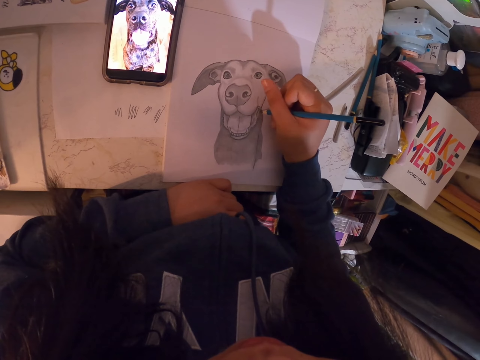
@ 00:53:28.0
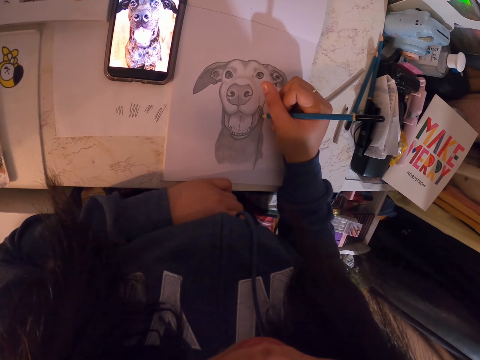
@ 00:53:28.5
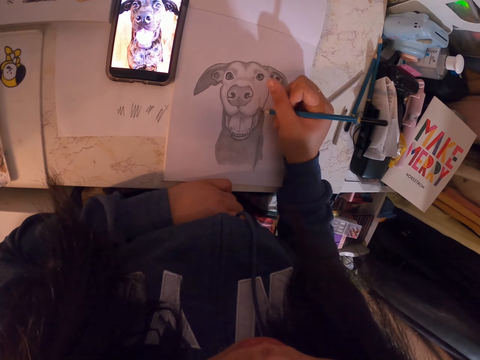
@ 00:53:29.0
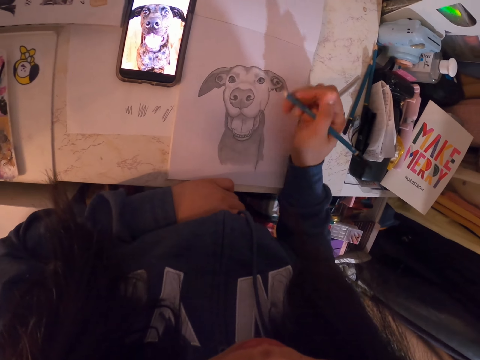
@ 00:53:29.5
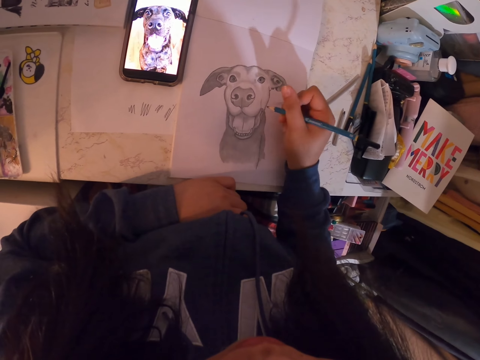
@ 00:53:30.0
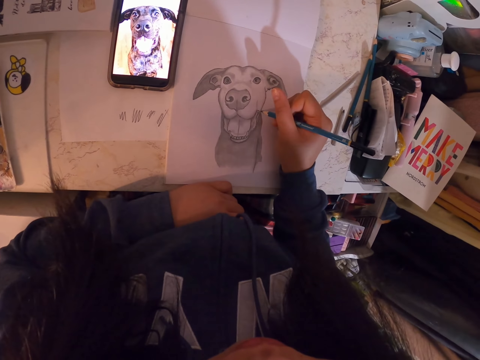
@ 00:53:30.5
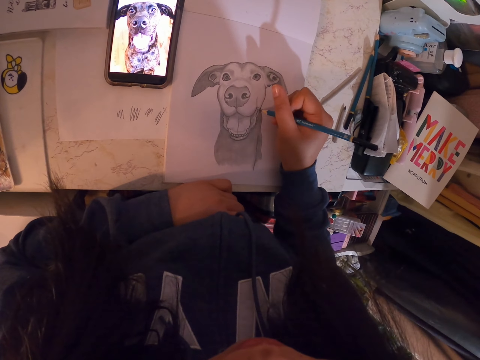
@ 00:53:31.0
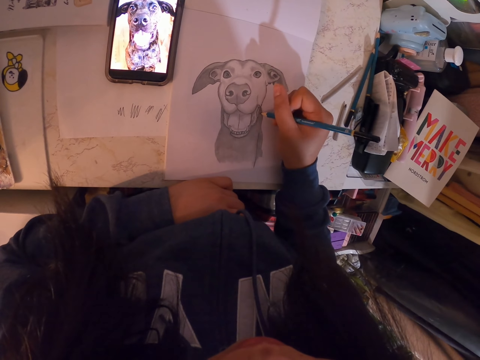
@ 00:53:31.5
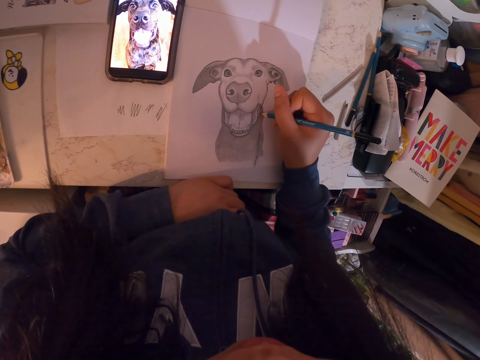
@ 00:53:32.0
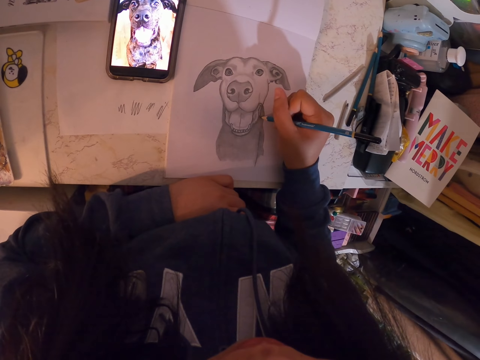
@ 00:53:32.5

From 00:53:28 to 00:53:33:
The camera wearer draws in the book.

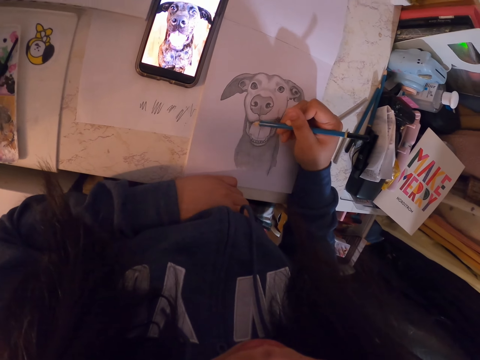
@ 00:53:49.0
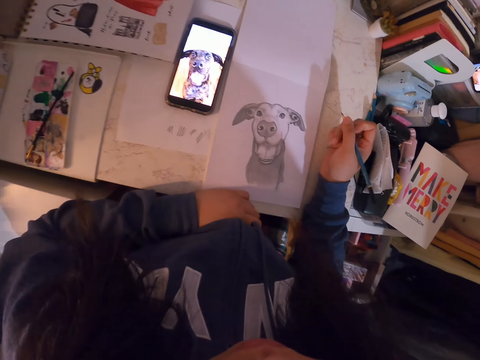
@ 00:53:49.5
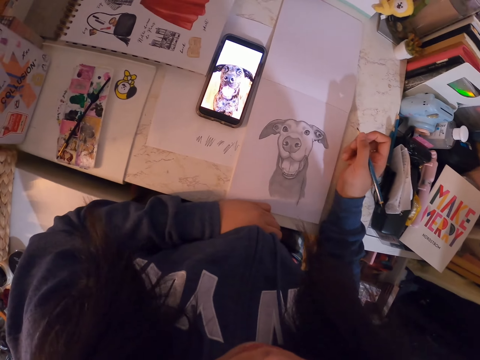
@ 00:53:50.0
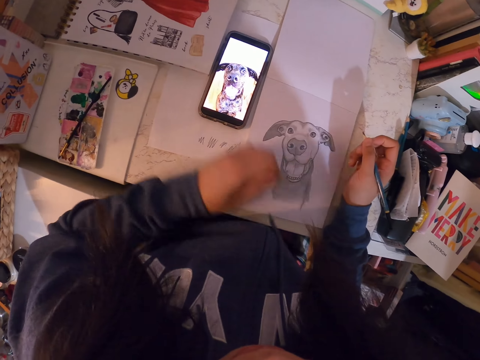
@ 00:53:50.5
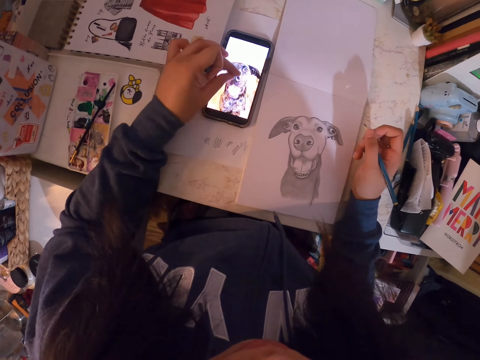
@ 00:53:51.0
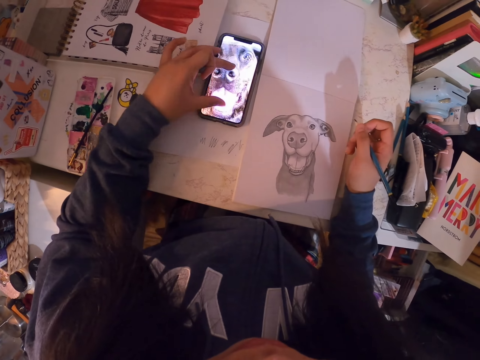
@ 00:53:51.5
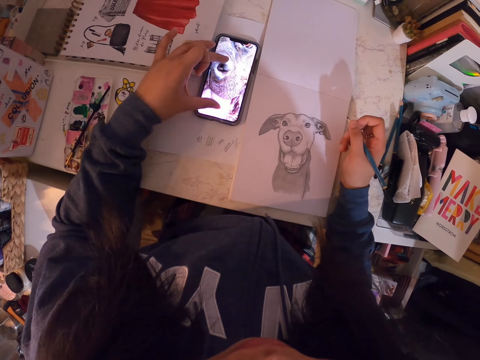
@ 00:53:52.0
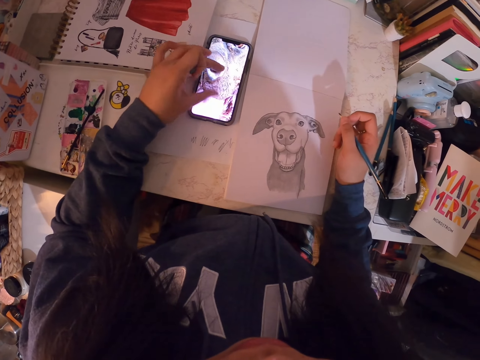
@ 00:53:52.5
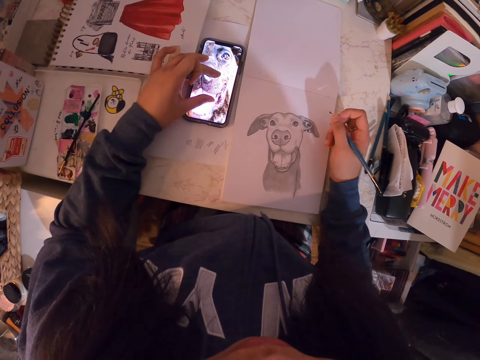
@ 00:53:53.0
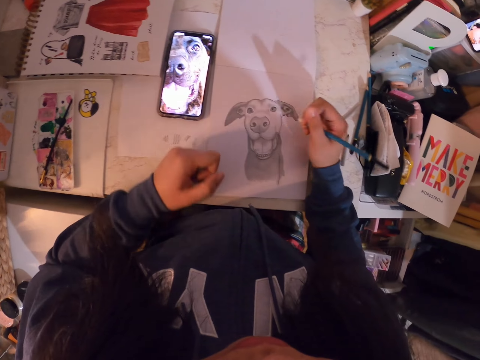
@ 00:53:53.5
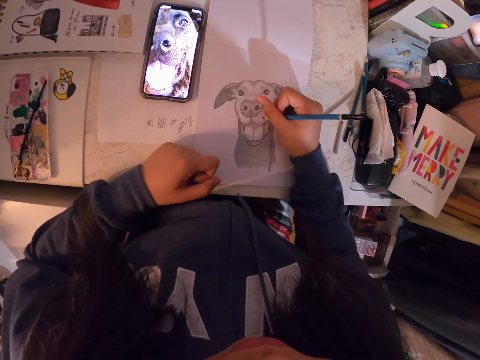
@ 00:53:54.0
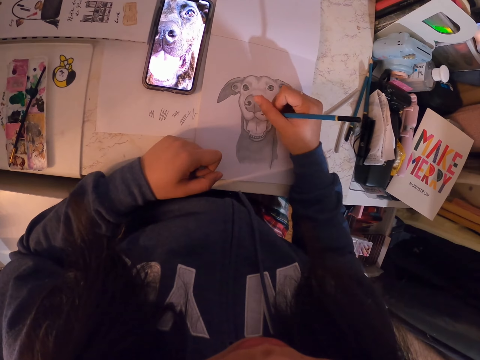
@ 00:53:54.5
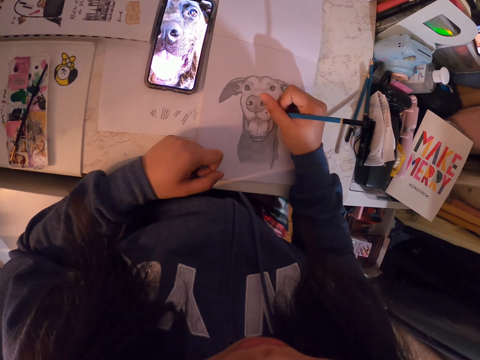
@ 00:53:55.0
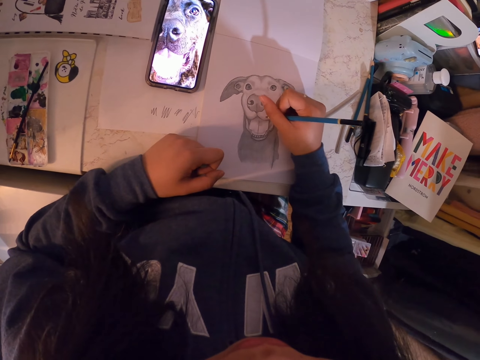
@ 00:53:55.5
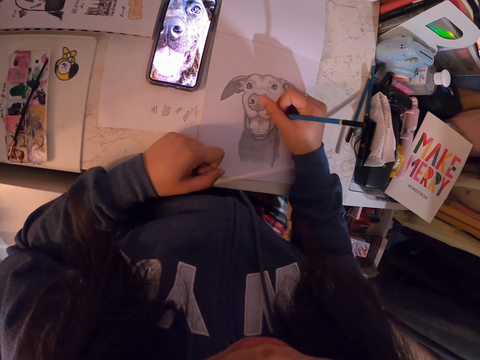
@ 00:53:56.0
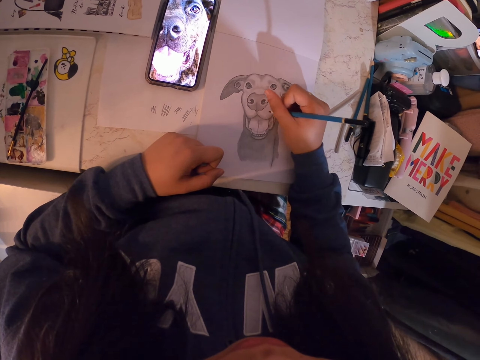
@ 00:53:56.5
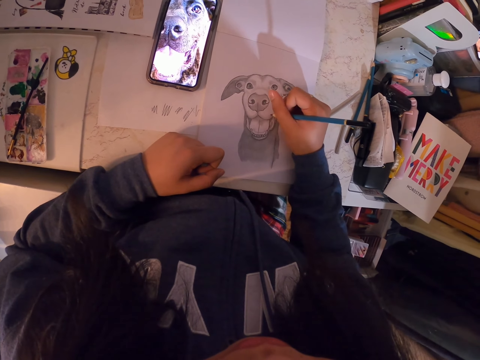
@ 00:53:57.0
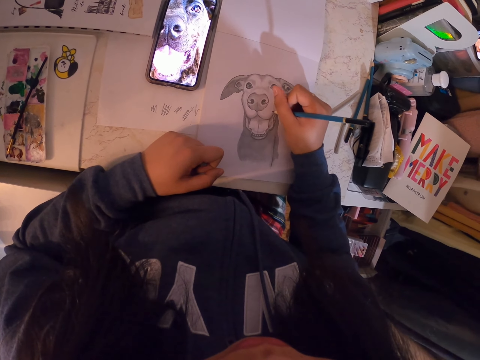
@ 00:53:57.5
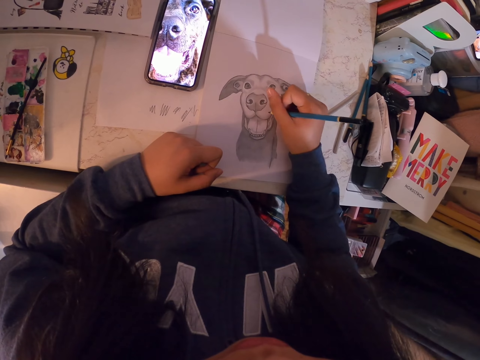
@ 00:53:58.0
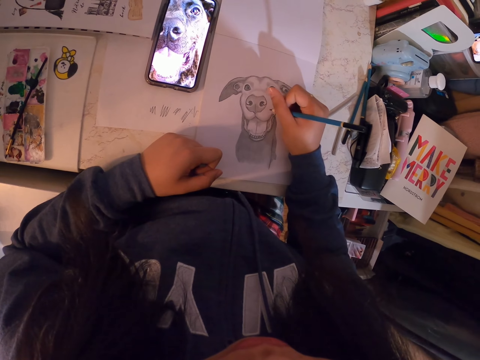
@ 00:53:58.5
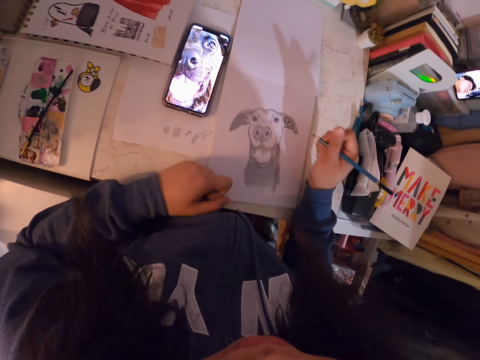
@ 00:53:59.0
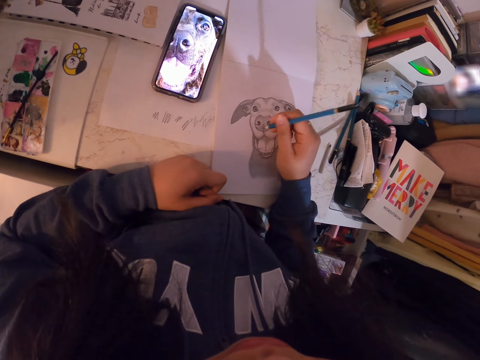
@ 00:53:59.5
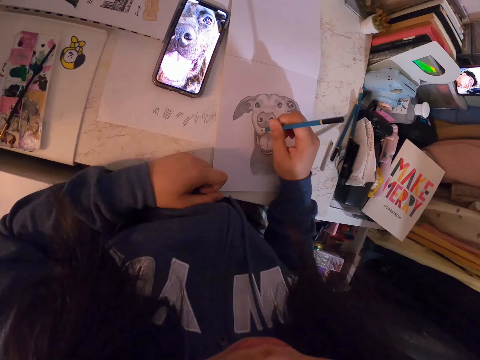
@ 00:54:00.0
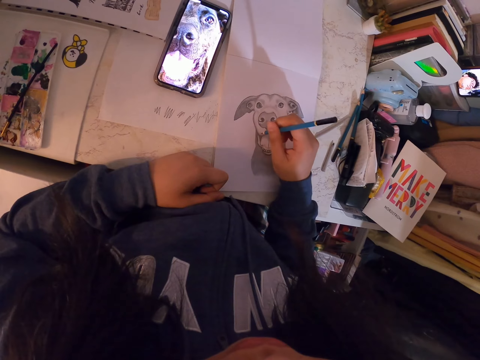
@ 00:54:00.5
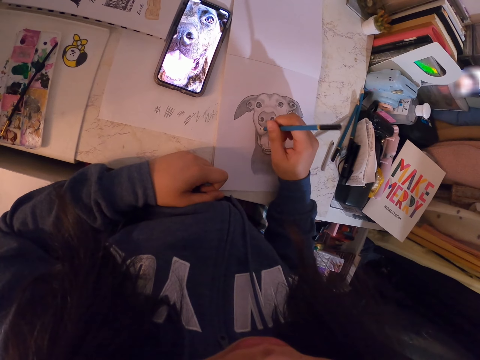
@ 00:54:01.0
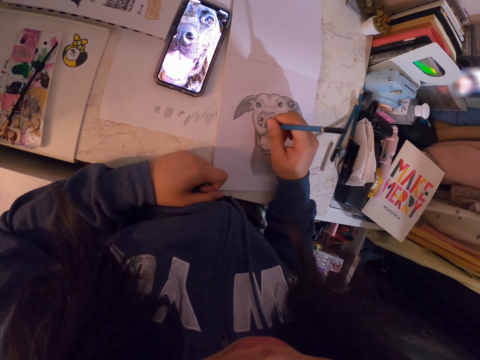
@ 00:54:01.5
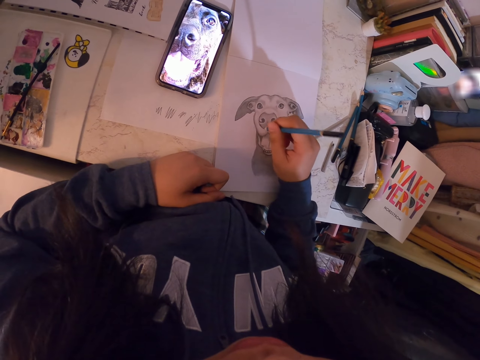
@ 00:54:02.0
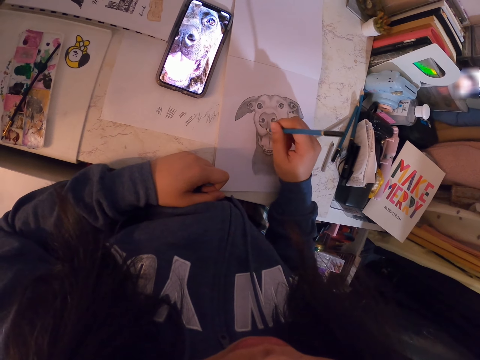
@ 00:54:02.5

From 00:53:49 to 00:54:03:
The camera wearer operates the cellphone. They zoom the image in the phone. They draw in the book. They adjust the sketch book.

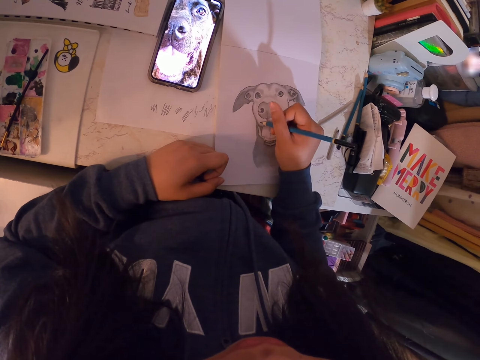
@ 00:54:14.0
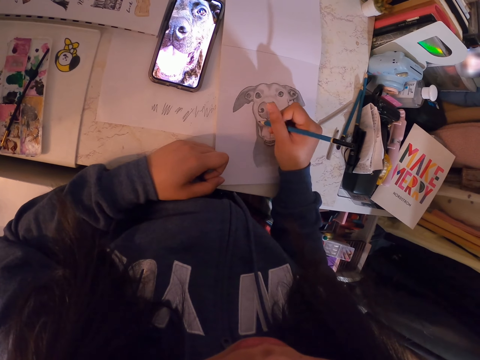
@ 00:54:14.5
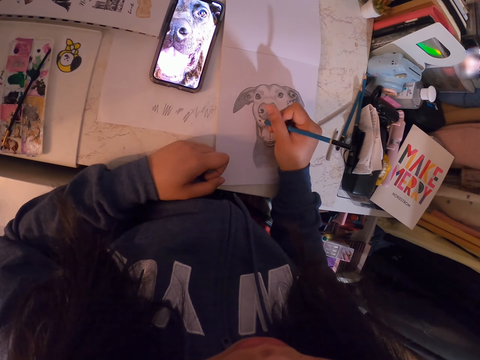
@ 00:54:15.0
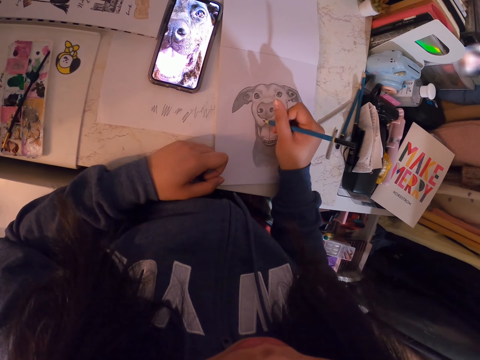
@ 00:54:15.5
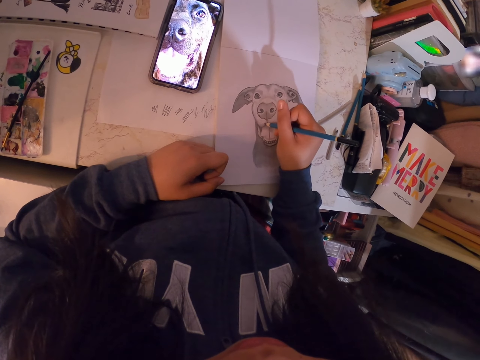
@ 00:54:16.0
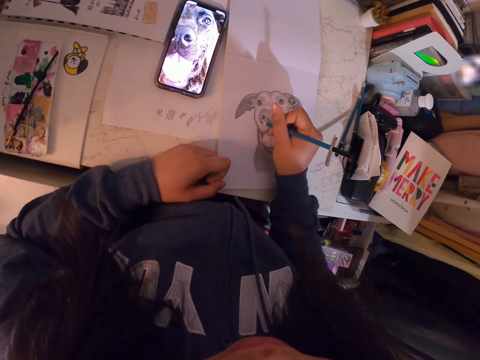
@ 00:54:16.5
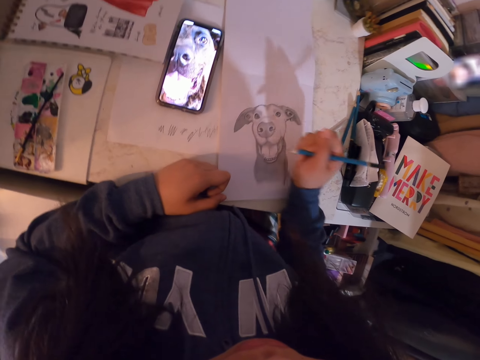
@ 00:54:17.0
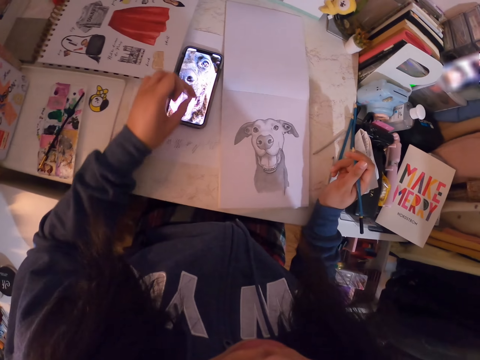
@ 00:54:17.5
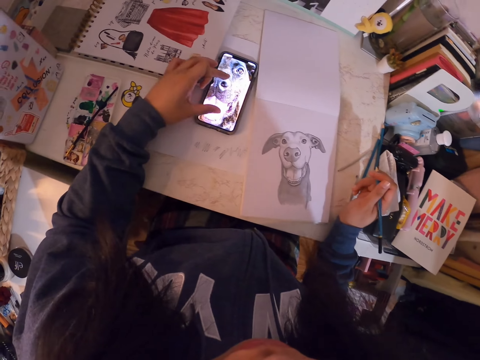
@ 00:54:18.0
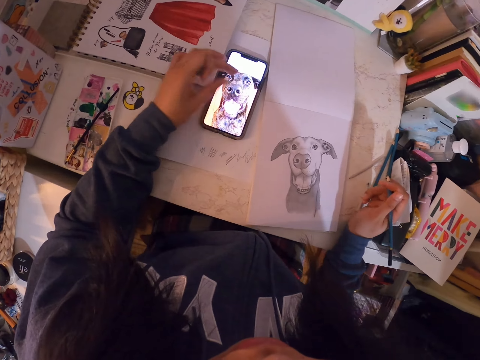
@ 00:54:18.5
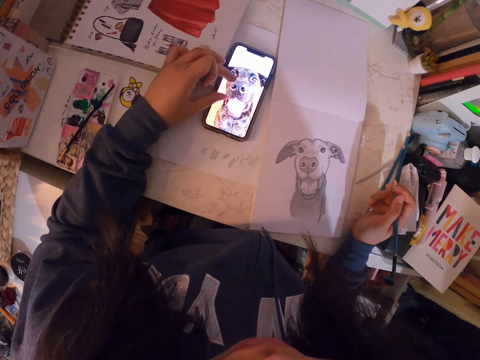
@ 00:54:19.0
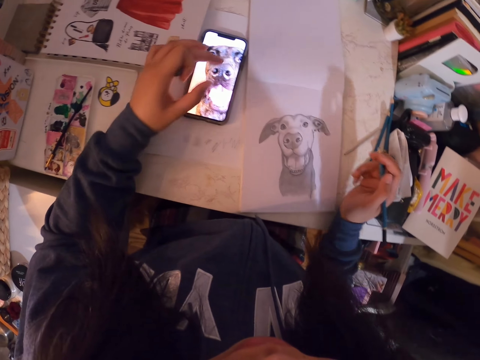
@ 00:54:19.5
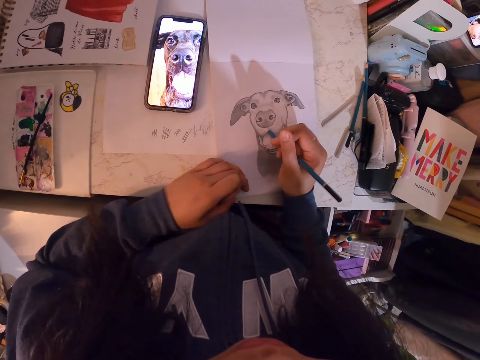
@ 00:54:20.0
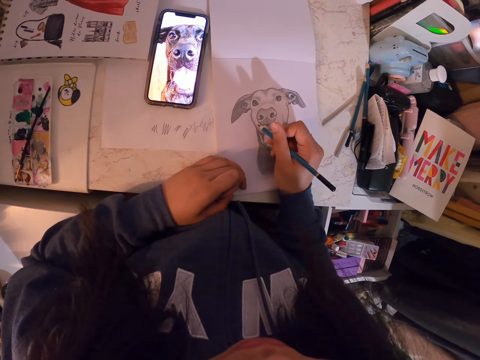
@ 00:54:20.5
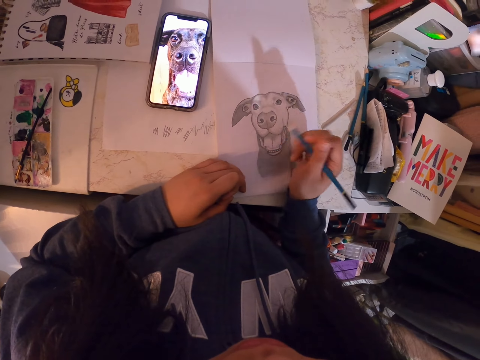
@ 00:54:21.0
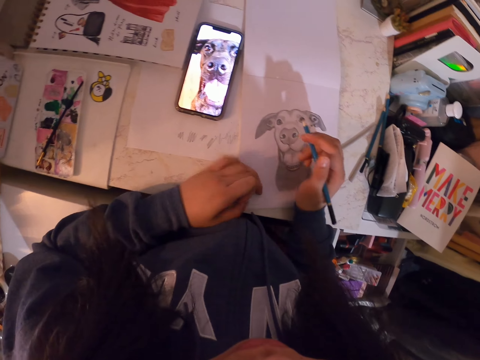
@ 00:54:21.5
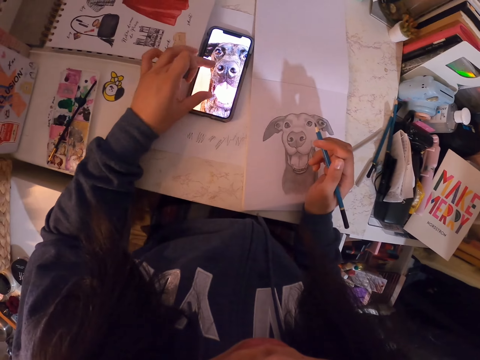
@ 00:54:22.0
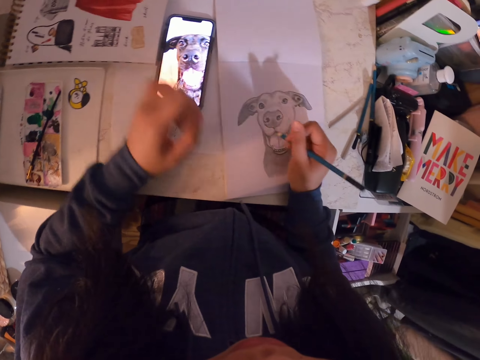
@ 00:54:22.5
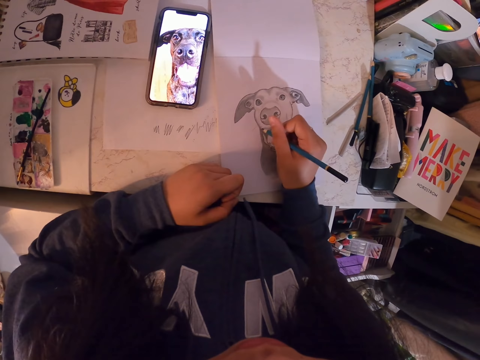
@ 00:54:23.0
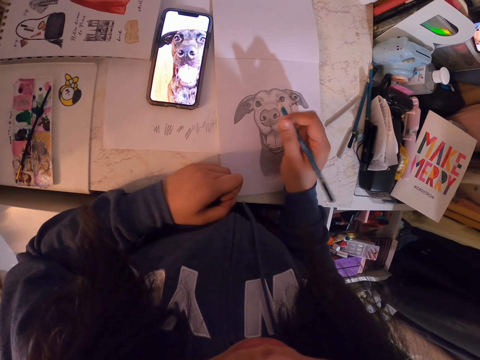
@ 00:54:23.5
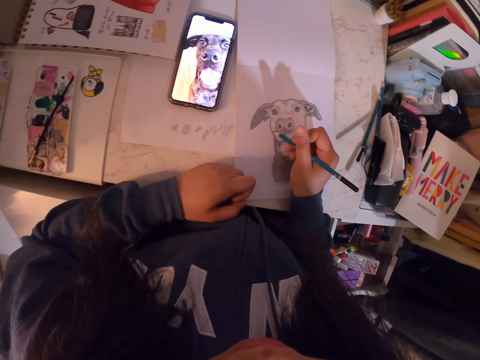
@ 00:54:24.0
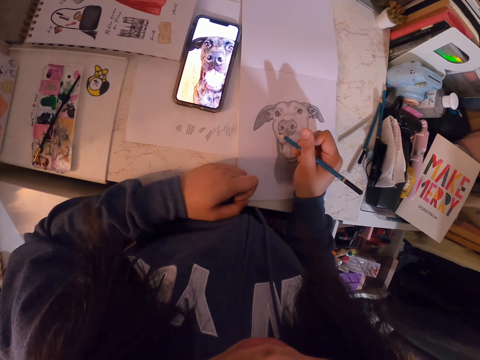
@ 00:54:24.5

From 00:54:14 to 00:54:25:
The camera wearer looks at the drawing. He zooms the image in the phone. He uses his phone. He draws in the book. He zooms the image in the phone. He draws in the book.
